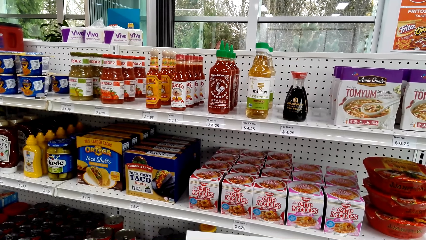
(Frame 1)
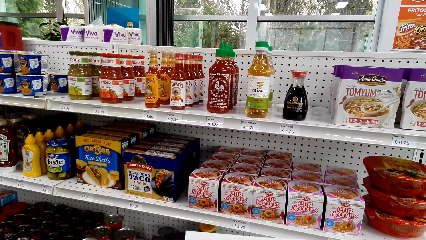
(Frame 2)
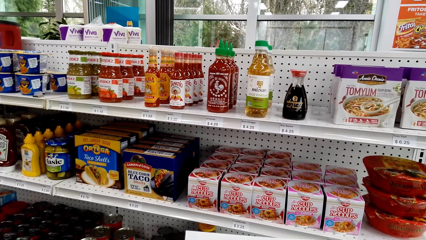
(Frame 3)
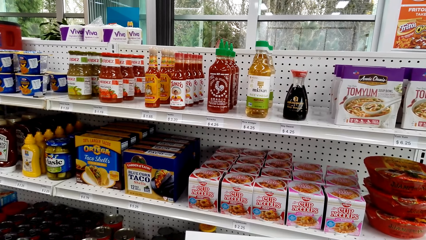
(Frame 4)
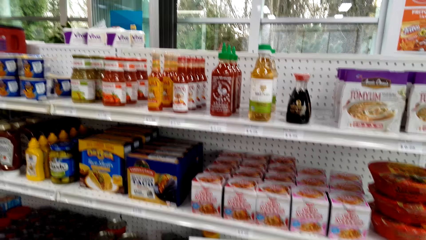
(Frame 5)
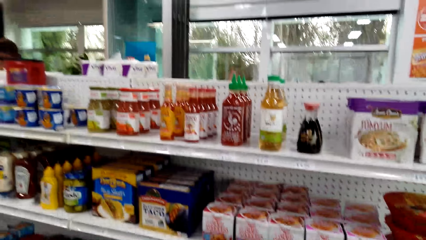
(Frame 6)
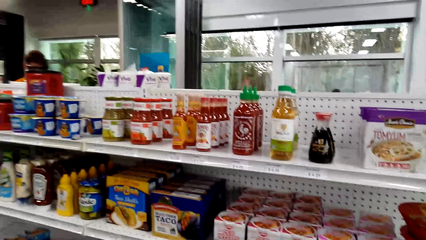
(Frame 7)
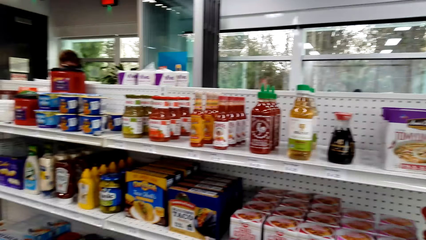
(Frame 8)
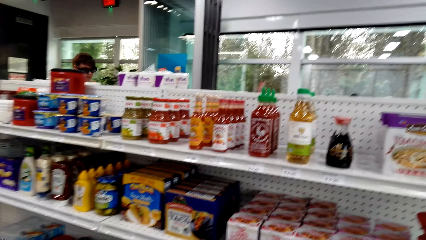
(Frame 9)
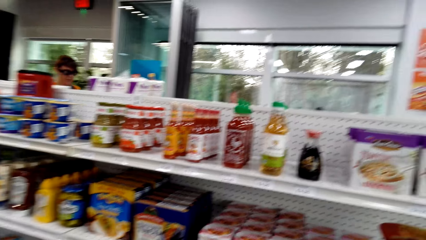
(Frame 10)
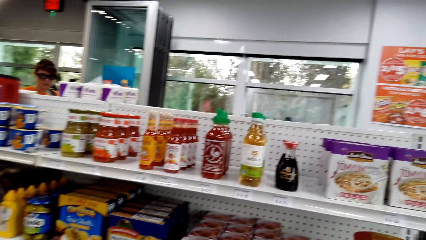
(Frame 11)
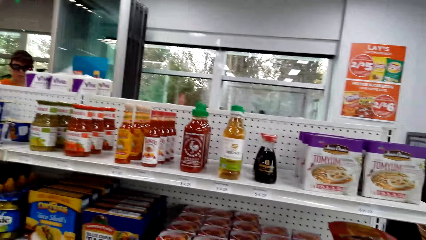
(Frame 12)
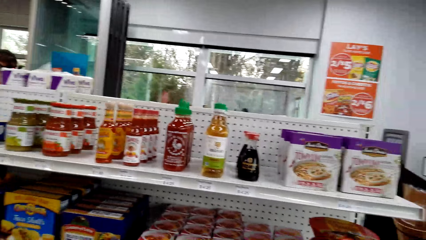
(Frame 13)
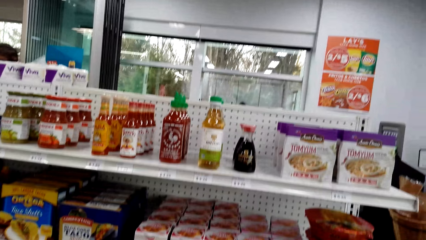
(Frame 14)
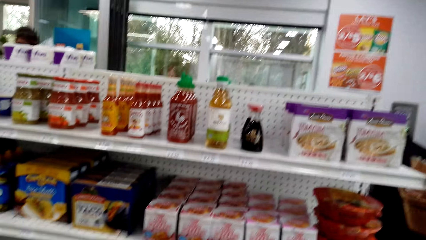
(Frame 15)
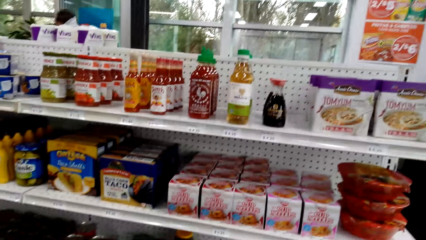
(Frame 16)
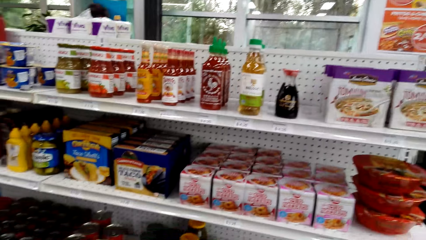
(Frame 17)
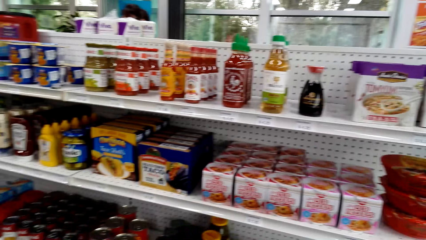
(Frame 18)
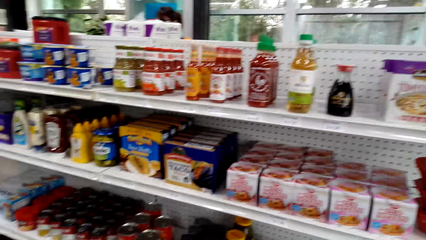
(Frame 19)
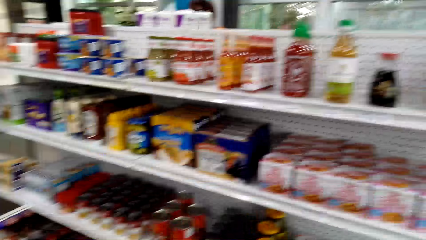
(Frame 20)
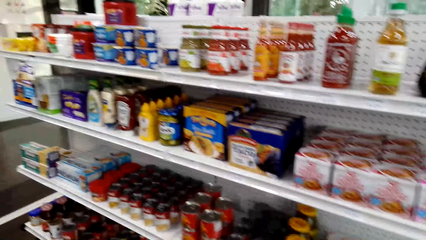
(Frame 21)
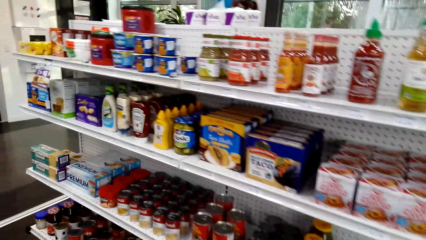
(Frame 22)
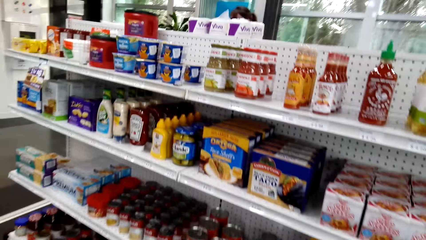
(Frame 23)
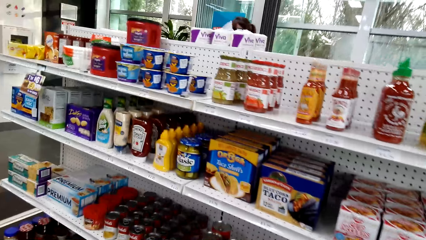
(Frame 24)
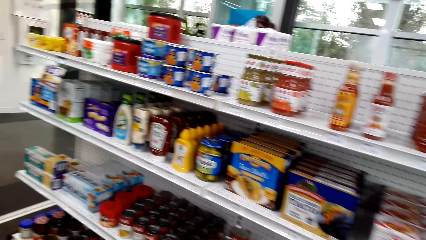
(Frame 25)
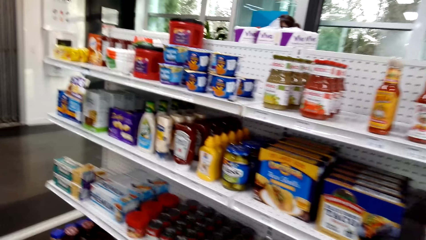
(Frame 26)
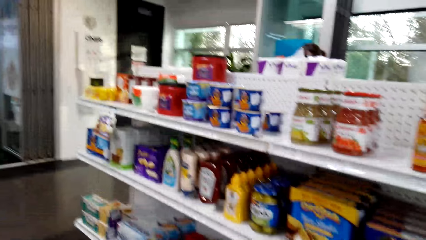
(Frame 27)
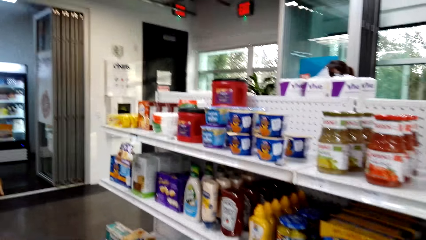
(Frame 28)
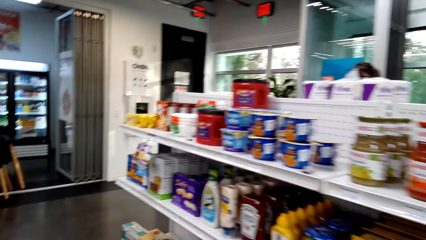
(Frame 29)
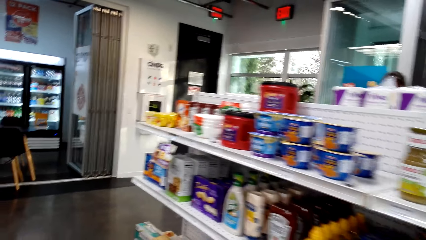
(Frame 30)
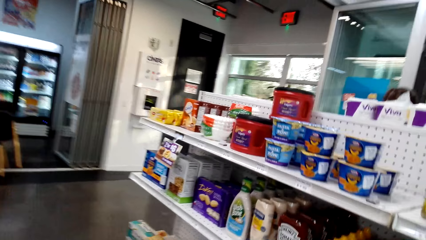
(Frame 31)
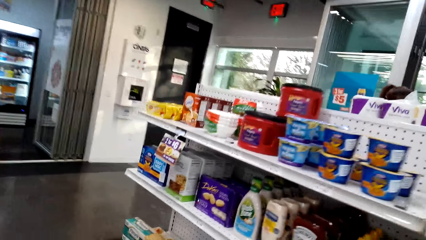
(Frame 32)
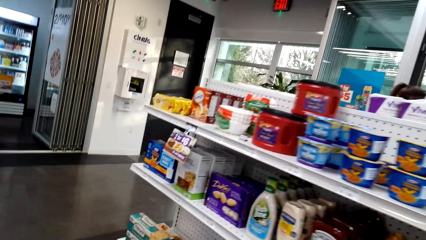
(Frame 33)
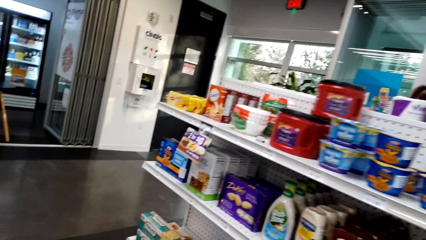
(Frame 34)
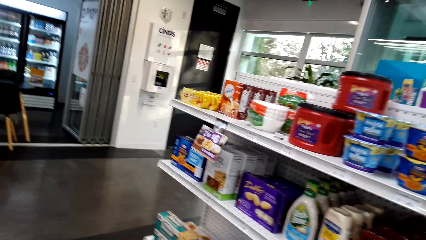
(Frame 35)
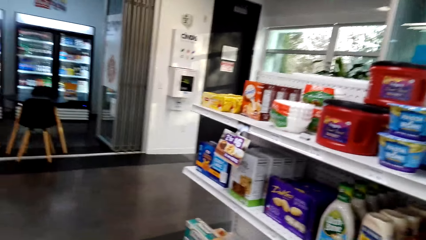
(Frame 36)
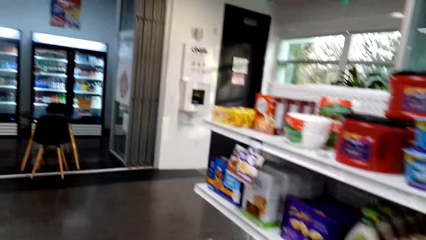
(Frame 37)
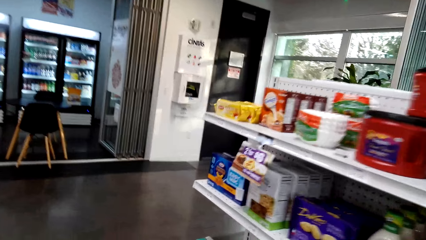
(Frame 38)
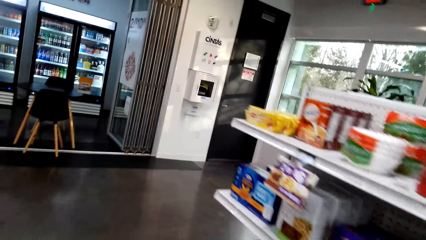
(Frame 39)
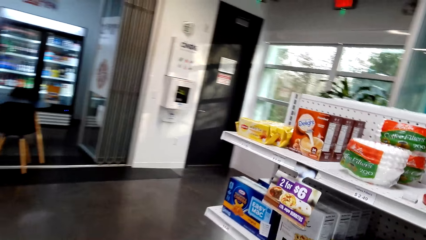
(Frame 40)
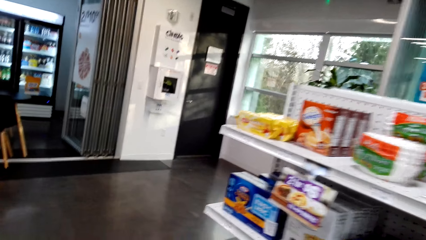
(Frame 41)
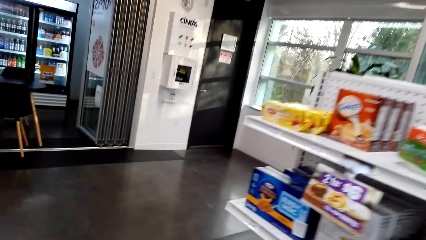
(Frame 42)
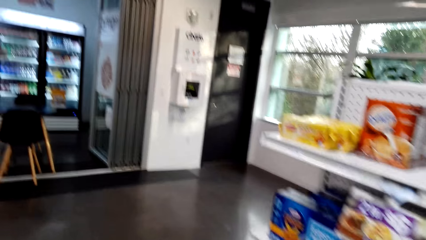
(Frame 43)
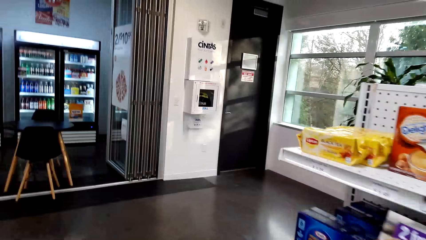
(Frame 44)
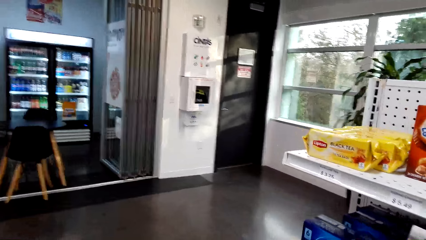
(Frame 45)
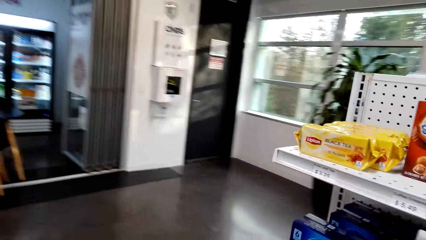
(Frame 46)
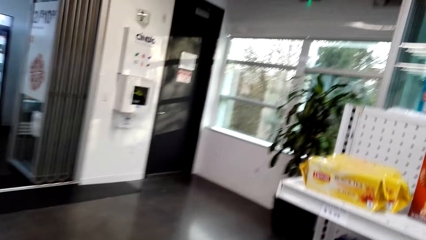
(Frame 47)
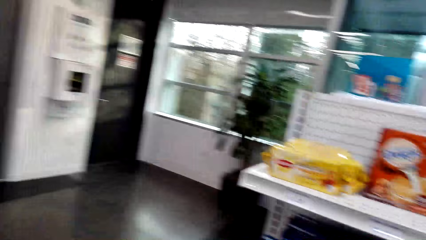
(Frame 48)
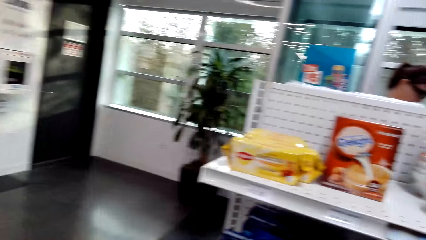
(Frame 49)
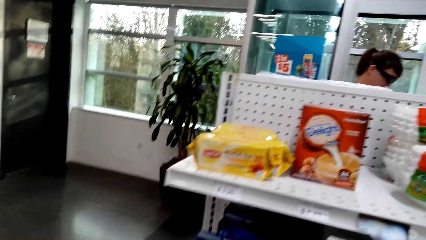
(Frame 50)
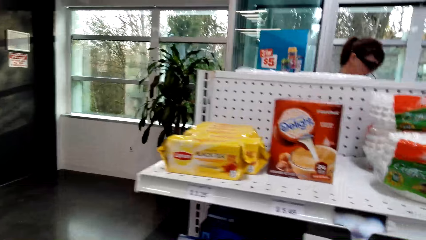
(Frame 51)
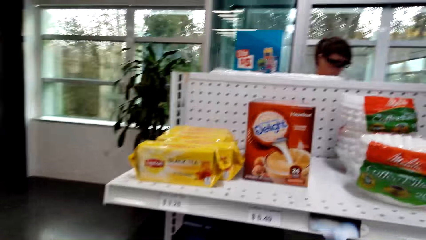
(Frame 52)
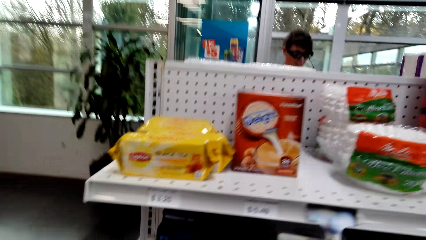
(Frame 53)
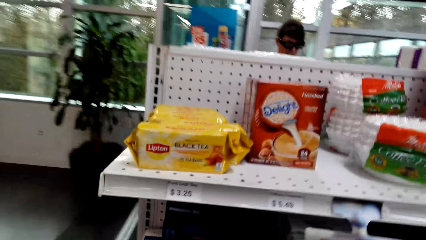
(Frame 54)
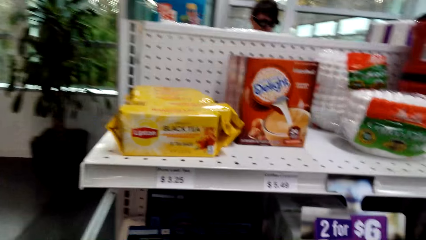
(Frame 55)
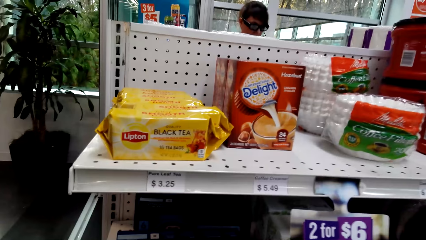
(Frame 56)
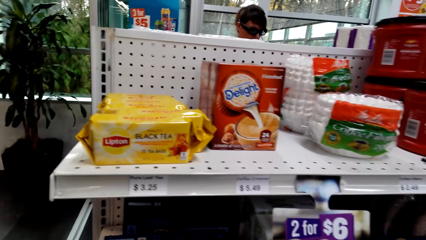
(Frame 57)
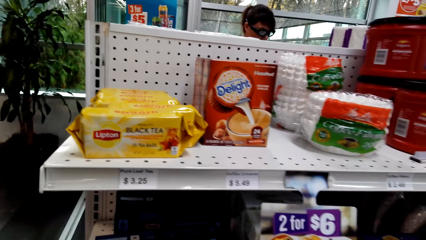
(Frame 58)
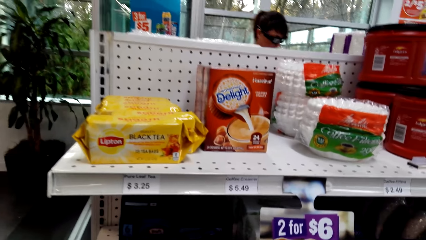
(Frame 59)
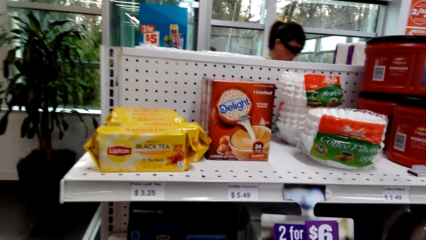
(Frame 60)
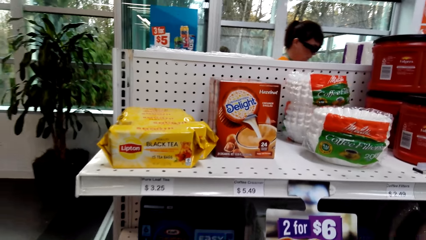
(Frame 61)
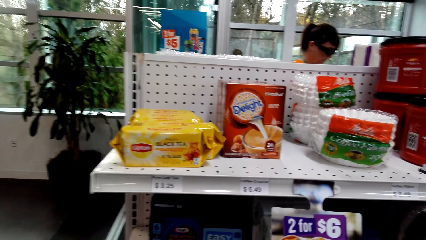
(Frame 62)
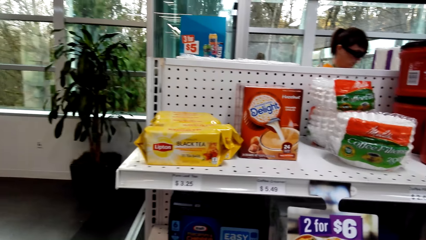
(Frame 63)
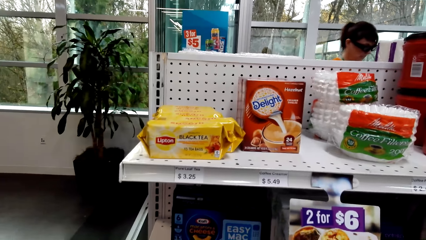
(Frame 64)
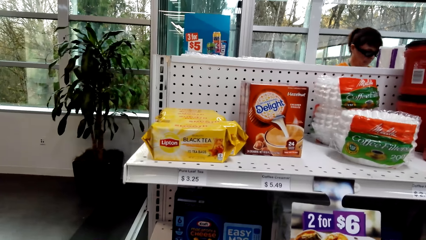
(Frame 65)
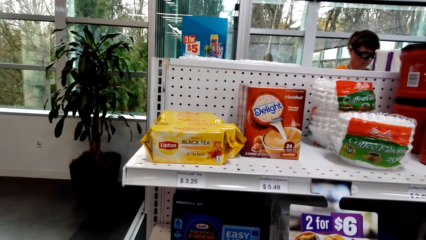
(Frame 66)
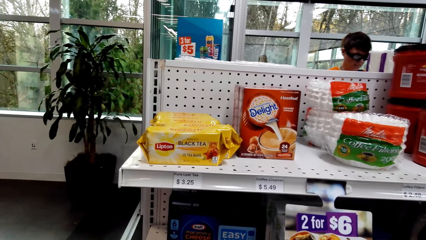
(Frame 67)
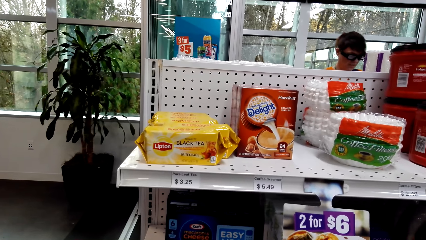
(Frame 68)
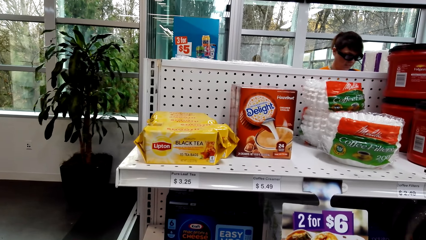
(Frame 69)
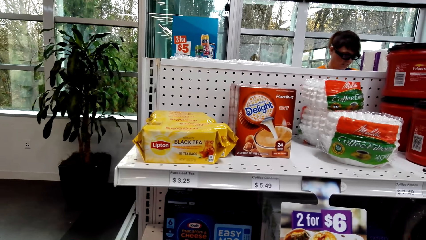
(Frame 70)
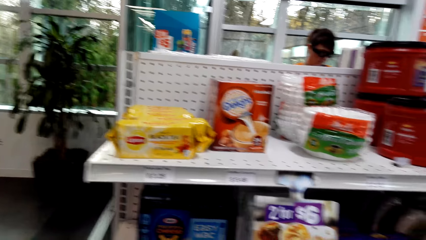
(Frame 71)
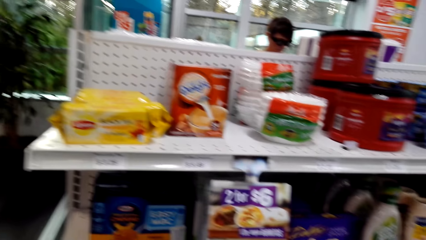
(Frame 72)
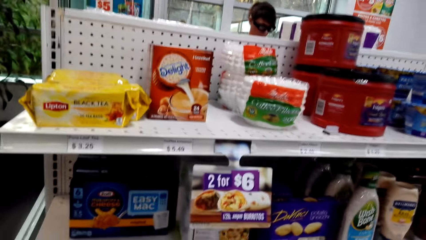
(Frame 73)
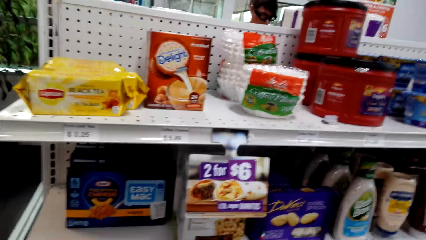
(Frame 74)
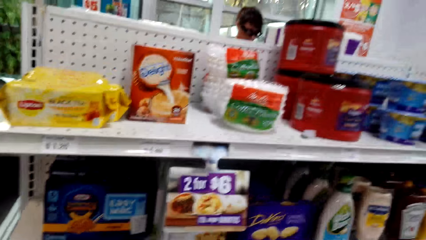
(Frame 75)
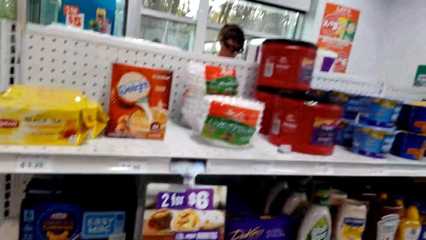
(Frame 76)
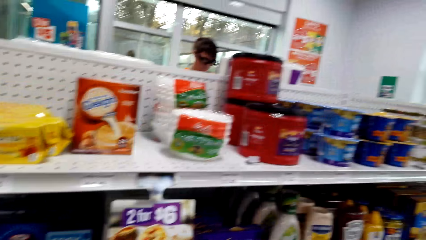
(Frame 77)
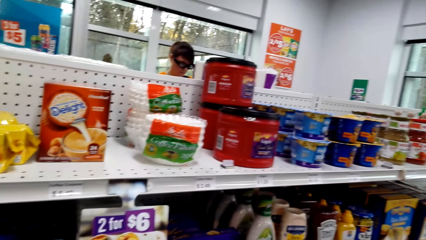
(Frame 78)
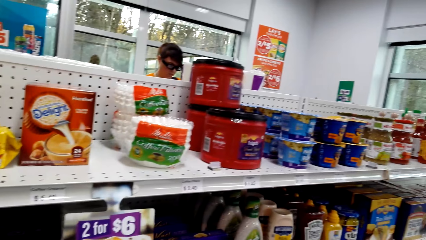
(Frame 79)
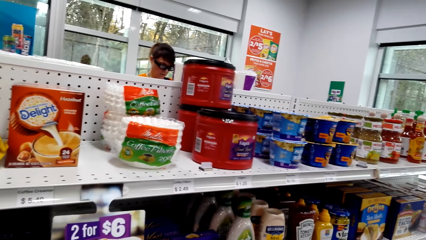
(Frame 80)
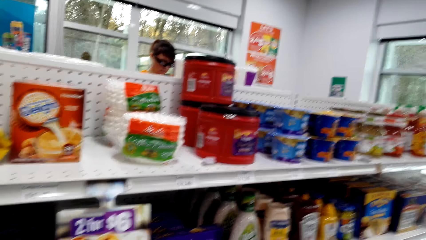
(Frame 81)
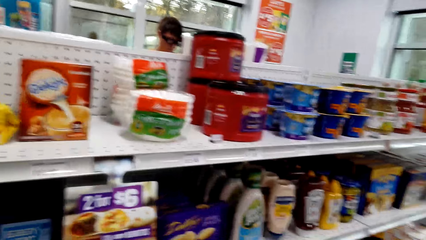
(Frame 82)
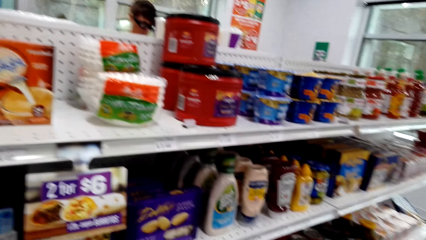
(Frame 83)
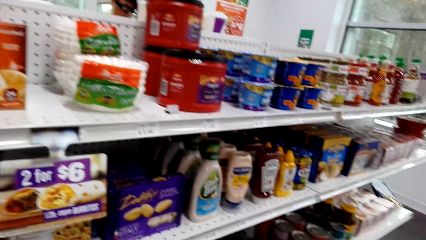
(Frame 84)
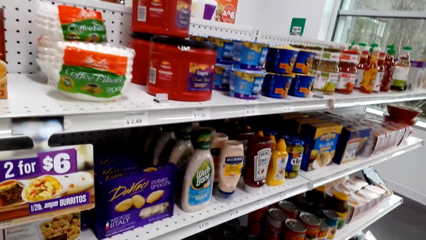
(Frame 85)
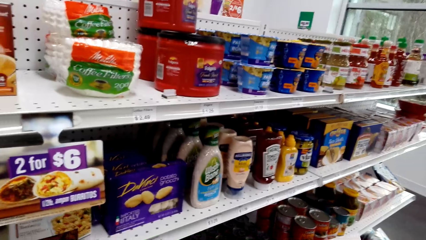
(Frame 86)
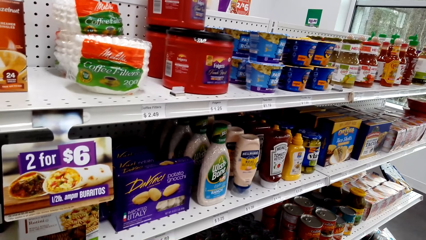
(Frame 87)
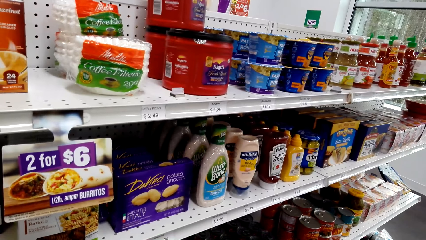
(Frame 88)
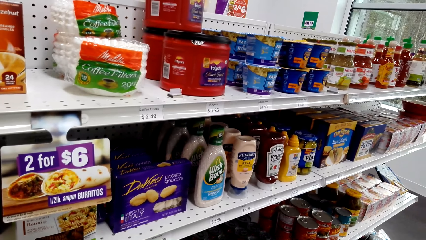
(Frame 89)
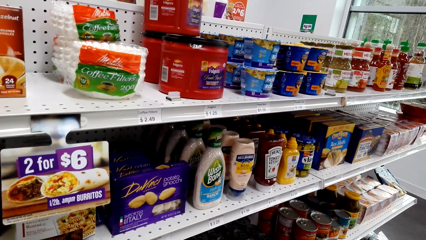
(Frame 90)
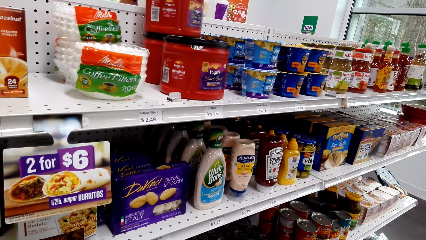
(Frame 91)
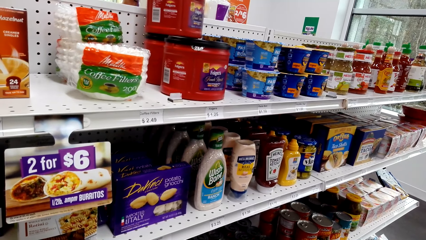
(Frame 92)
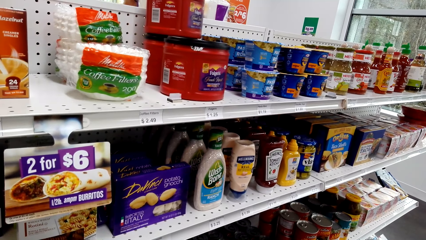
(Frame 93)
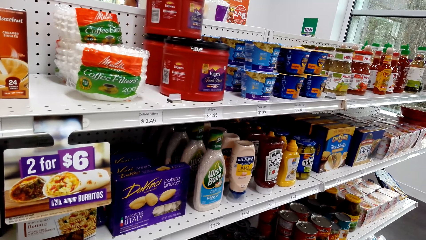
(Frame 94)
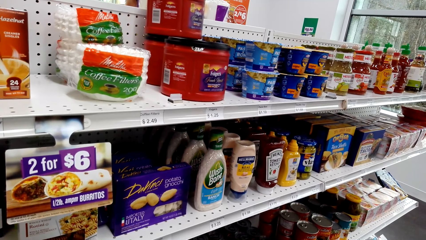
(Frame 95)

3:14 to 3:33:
The camera wearer converses to a woman. They walk away from the shelf. They stop at a shelf.
